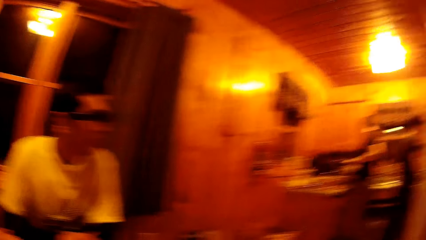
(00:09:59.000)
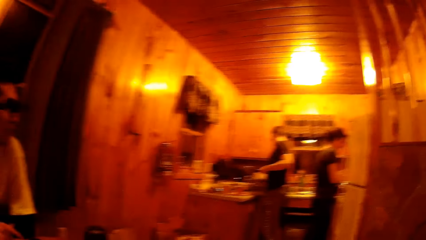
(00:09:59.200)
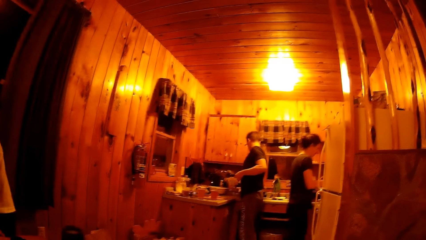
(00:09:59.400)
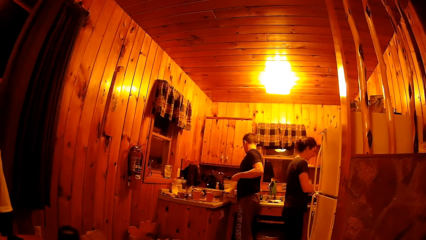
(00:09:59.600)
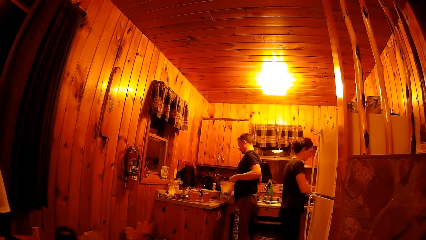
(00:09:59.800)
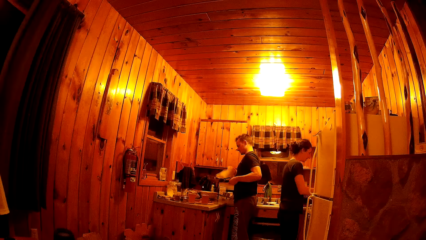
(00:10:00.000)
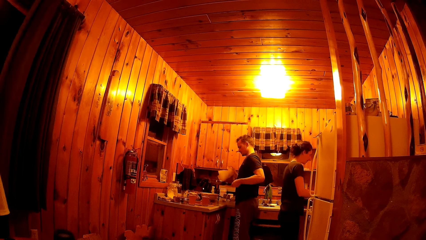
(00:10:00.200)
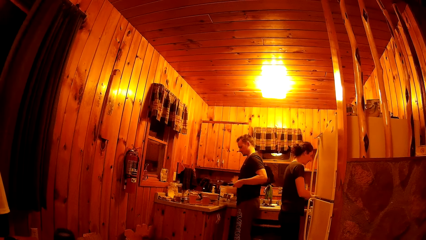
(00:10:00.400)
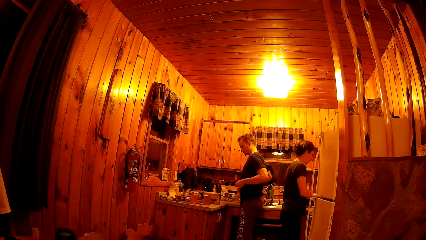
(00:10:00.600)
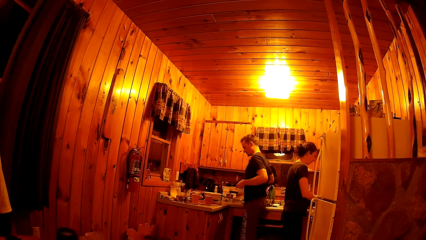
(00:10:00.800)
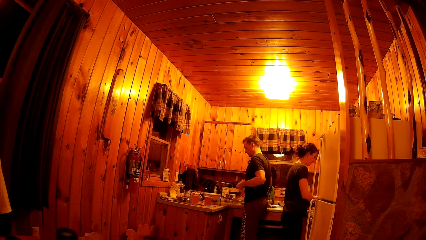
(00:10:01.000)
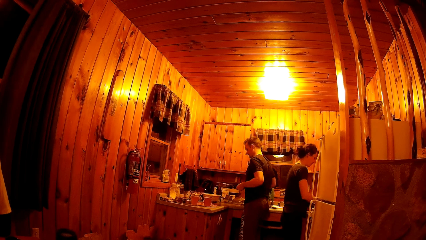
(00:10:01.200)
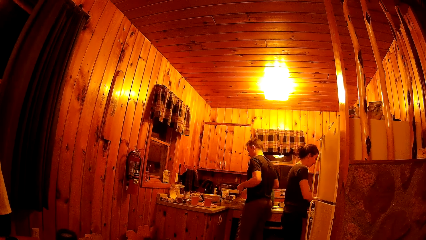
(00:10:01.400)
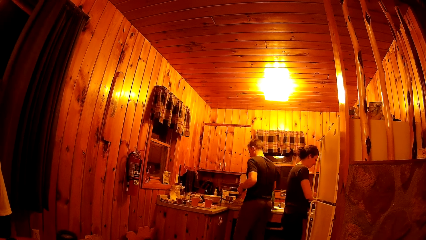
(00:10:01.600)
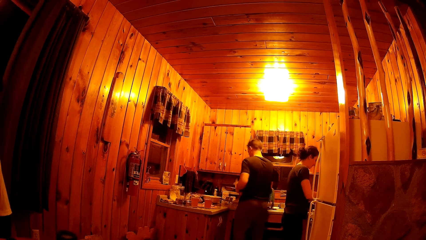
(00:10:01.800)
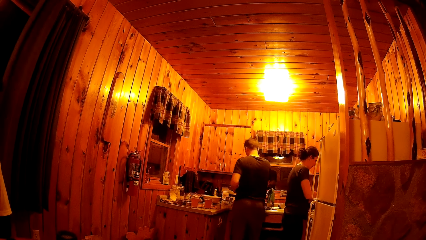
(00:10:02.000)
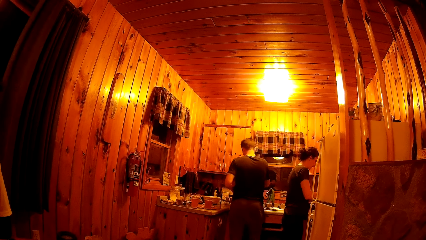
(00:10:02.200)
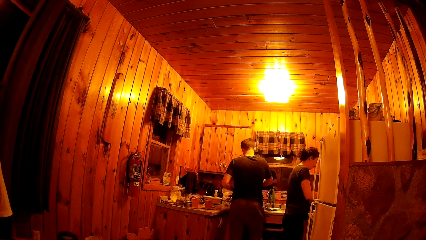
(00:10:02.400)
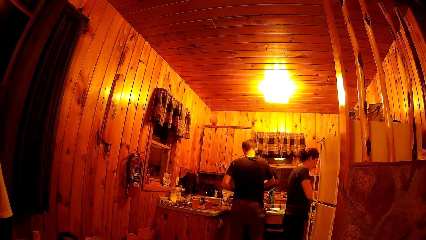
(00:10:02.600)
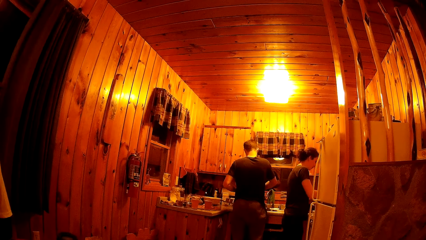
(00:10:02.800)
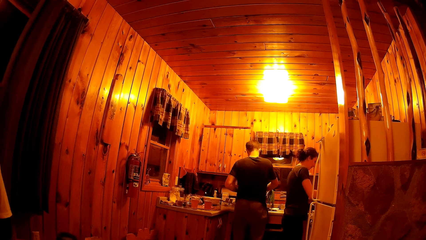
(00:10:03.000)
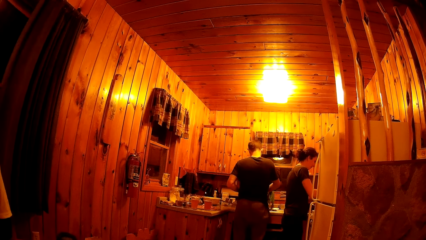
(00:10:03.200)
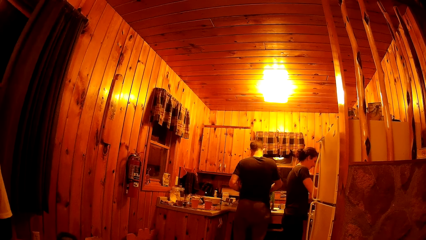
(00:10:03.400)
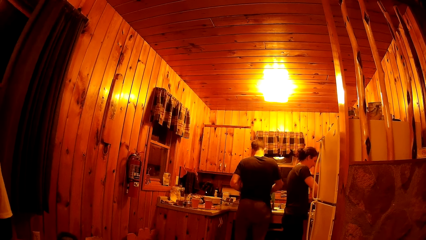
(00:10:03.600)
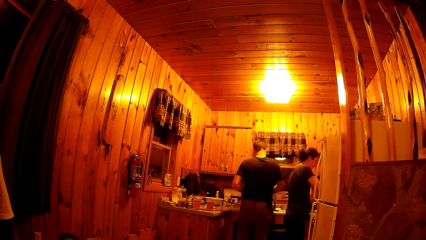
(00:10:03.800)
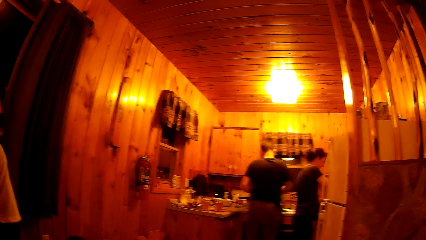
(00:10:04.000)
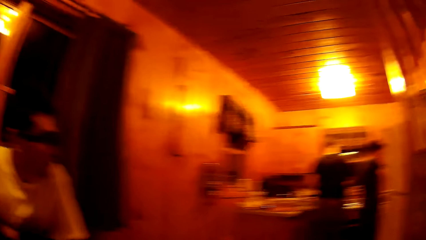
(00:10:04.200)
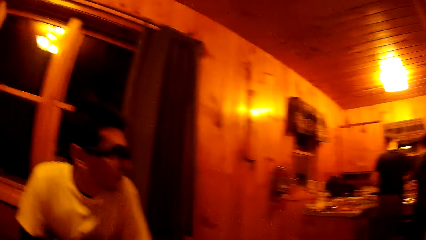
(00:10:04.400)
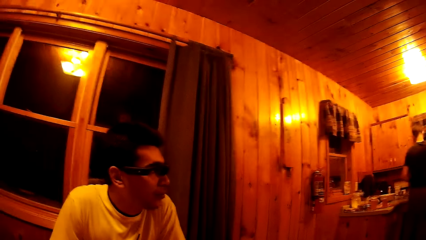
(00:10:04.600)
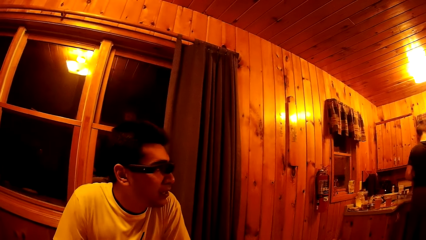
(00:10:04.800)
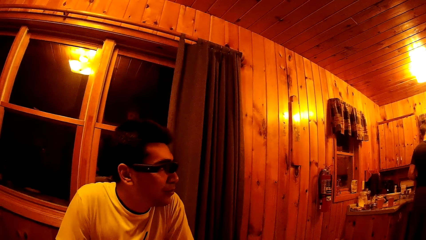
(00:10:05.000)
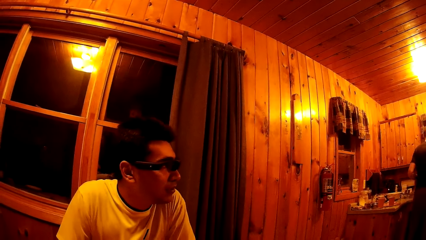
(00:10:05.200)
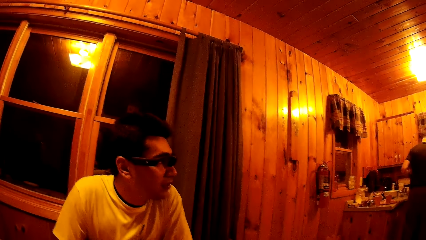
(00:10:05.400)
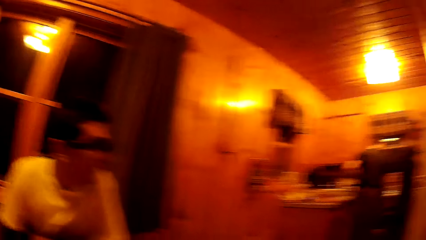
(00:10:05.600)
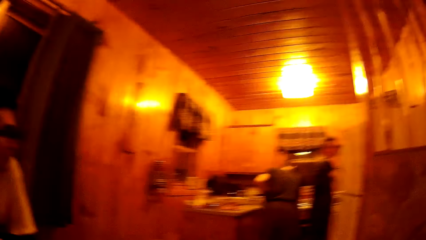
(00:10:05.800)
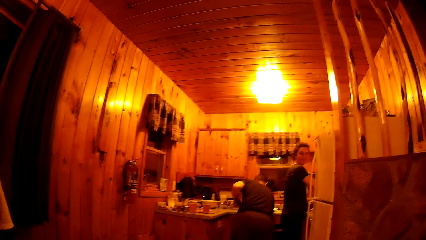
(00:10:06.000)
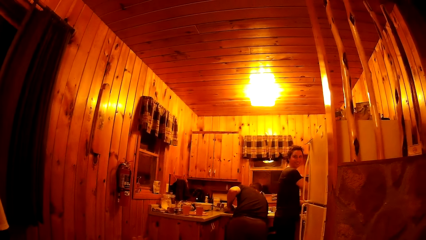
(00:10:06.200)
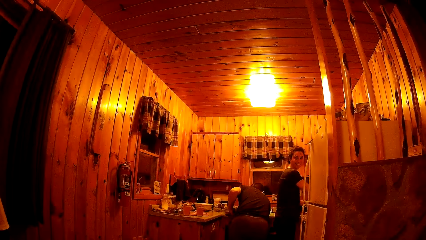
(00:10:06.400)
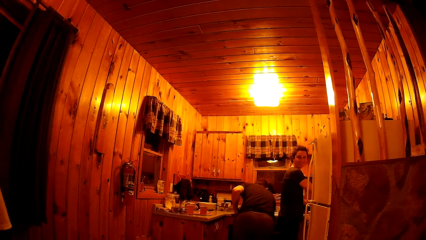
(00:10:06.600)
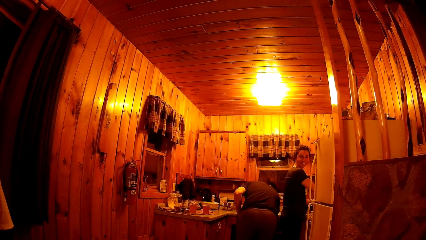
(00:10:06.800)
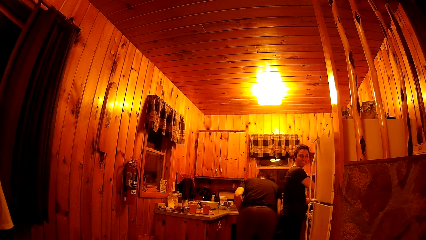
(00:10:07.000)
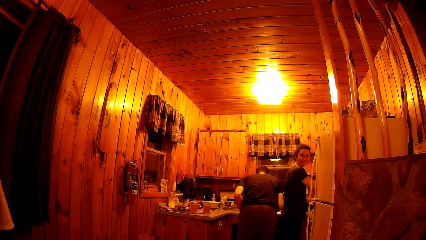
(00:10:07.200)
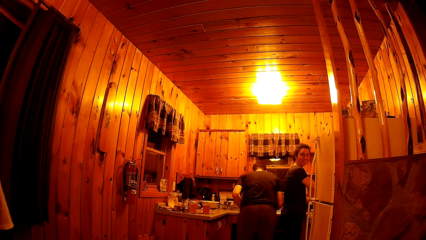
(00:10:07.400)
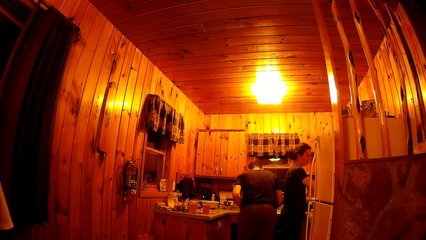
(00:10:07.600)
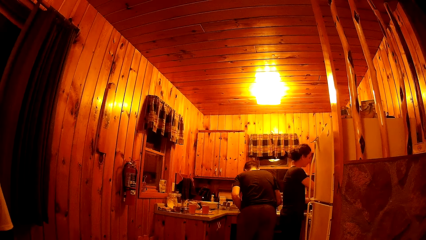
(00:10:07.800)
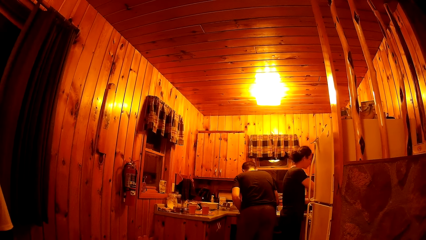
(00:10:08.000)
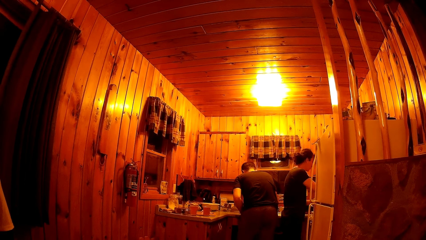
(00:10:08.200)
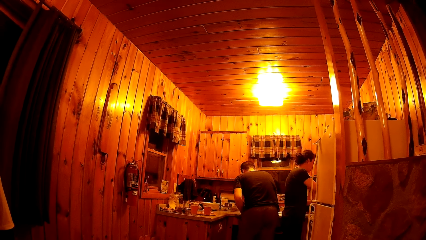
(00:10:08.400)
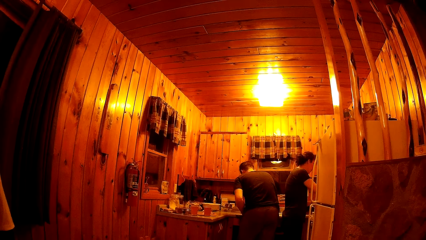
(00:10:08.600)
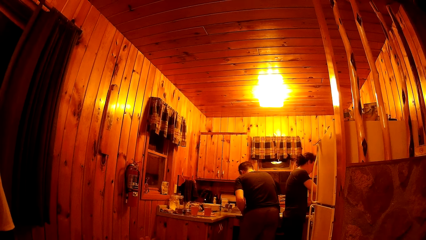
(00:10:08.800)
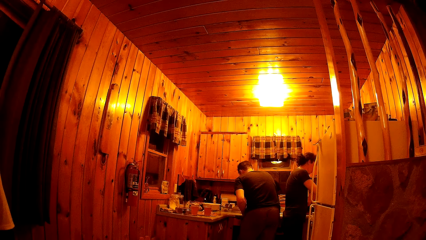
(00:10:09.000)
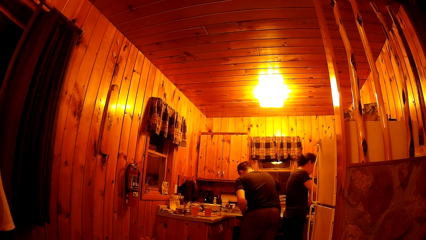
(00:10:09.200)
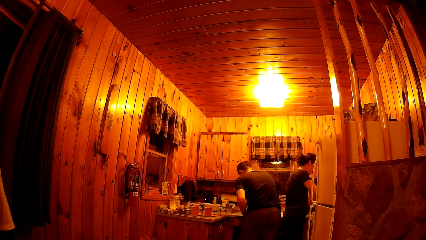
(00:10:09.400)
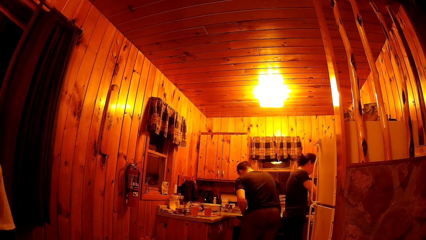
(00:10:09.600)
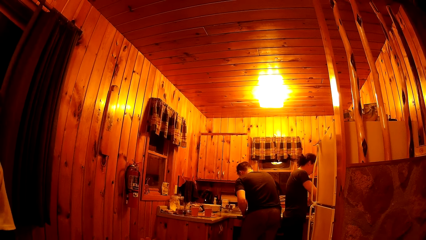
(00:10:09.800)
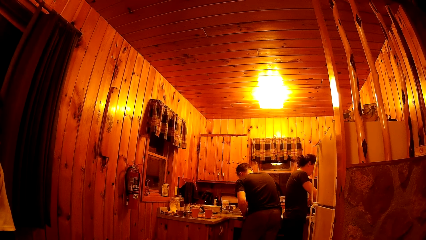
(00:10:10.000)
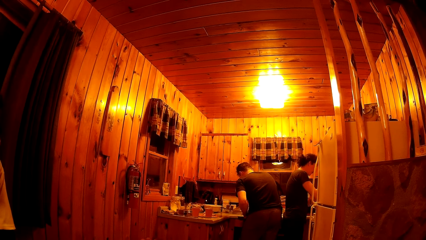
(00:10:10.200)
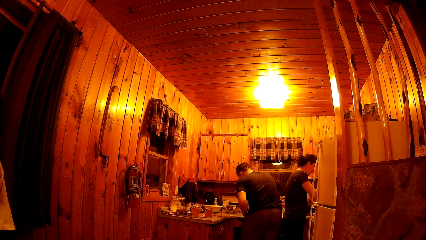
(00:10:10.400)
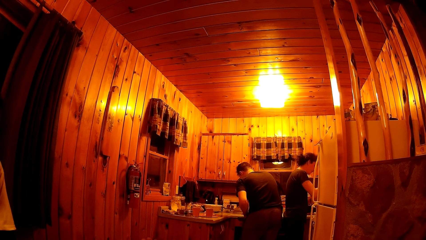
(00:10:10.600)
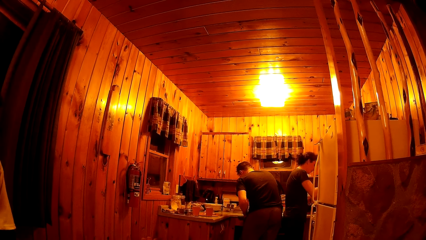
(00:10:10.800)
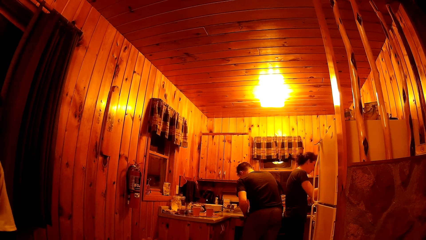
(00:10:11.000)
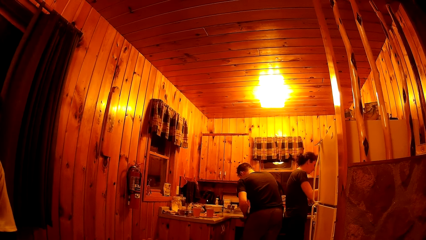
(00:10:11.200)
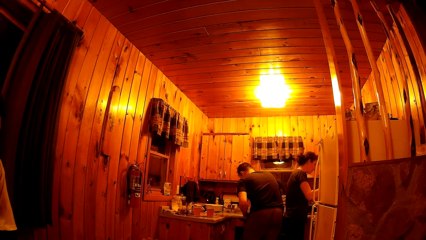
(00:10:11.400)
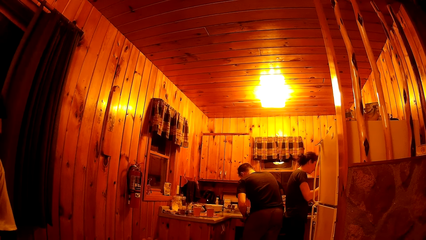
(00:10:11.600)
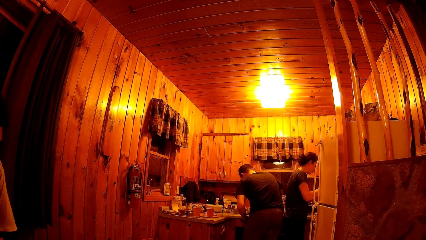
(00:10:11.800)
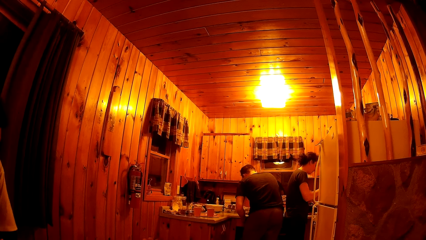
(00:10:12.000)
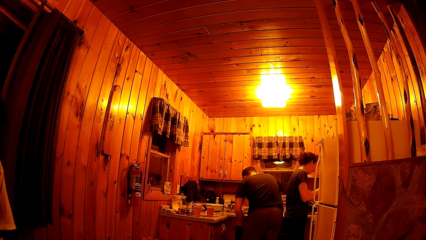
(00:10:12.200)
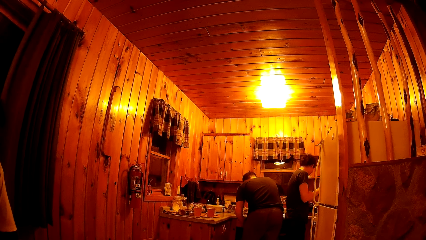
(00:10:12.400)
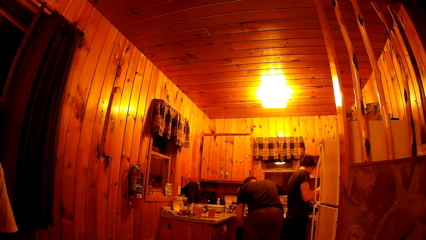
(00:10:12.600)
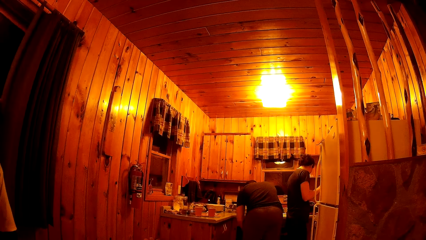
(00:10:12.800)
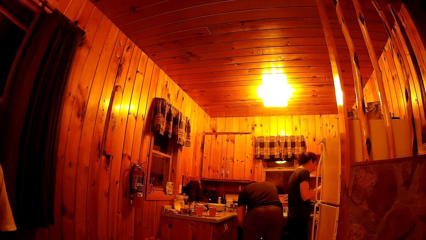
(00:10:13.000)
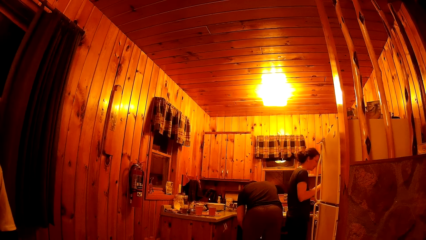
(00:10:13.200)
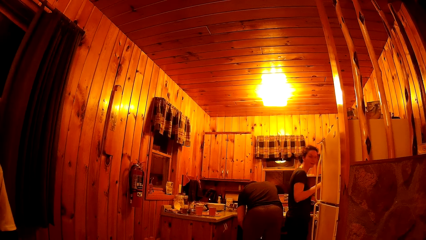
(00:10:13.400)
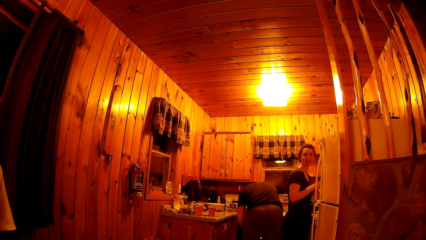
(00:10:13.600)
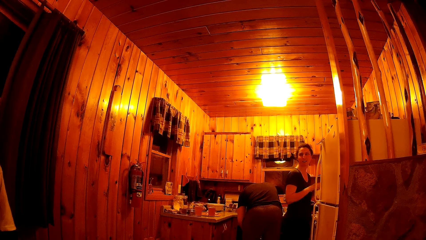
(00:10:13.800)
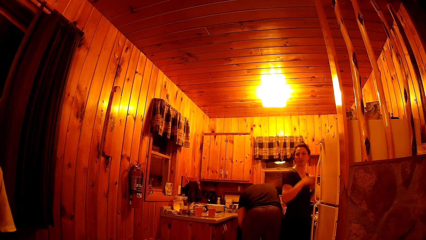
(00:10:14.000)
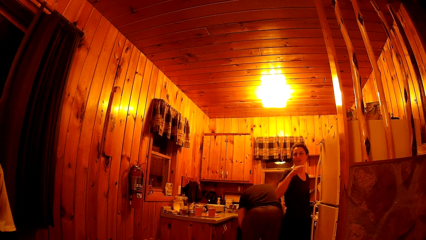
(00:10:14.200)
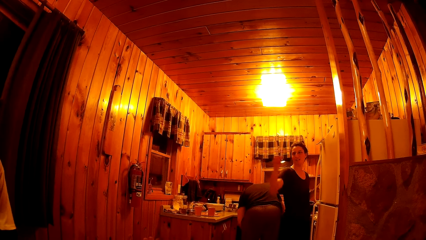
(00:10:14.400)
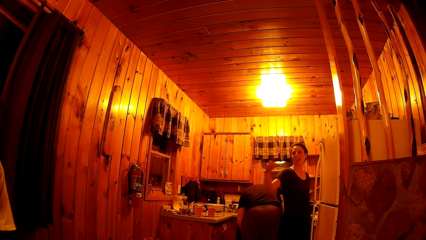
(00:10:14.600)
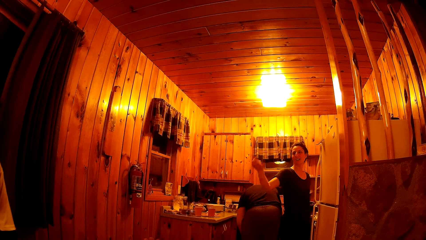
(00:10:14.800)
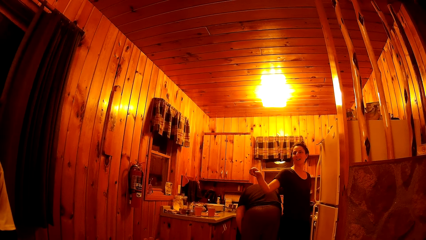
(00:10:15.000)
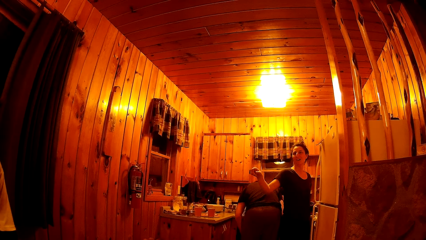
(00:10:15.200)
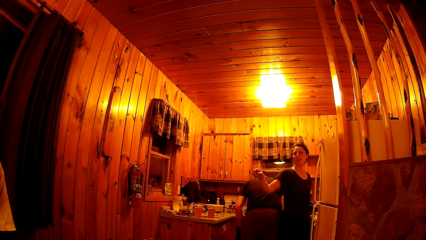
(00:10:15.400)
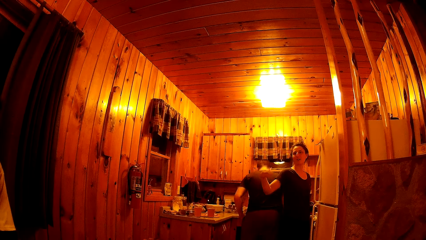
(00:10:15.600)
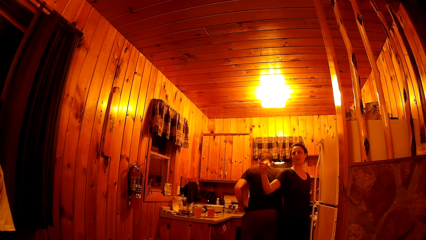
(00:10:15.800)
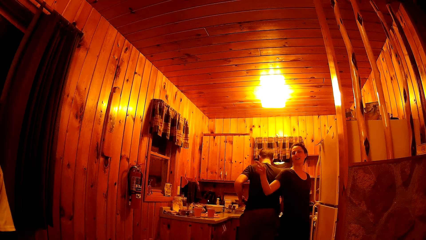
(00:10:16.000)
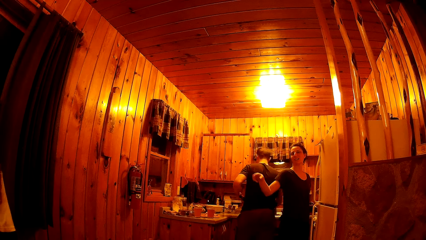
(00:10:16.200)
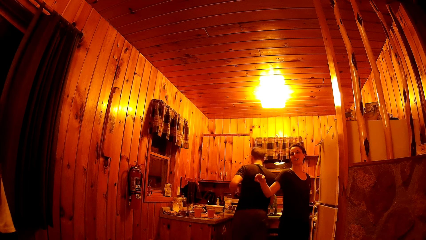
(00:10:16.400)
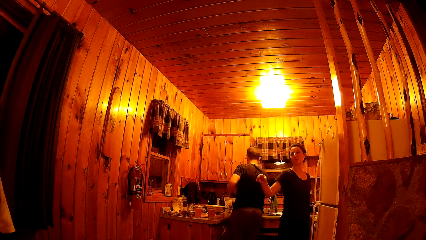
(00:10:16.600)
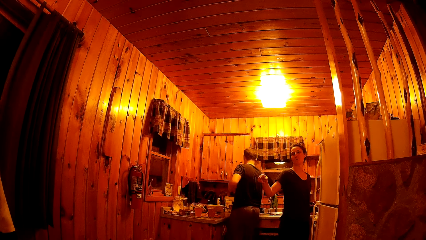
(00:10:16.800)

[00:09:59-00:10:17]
A man picks up a paper towel from a kitchen worktop with his right hand. The camera wearer looks around. The man puts the paper towel in a fry pan with his right hand. The camera wearer looks at a woman. The woman interacts with another man.
